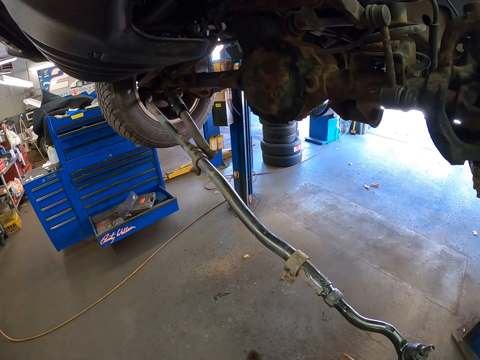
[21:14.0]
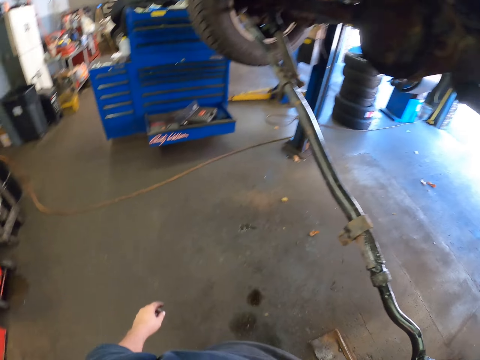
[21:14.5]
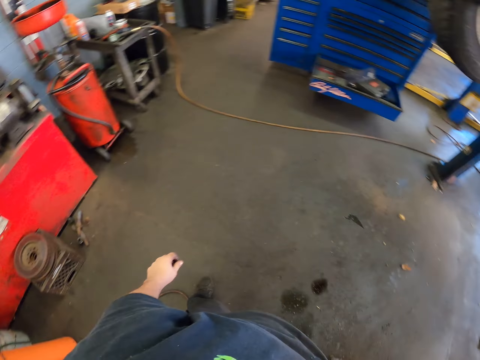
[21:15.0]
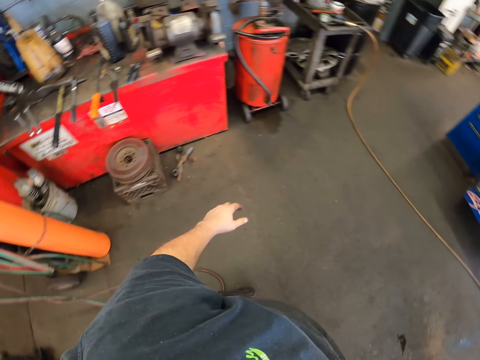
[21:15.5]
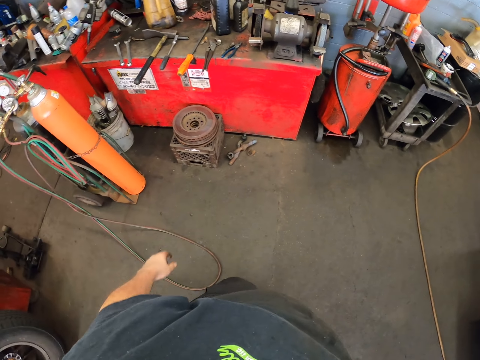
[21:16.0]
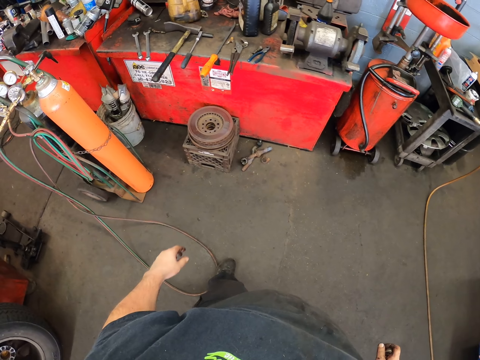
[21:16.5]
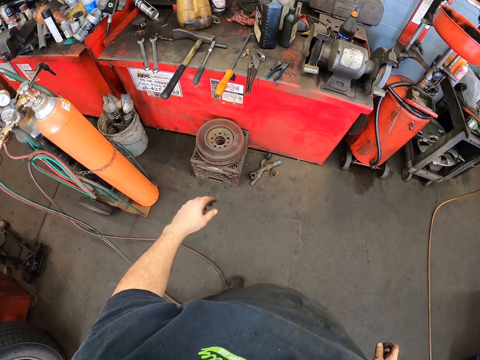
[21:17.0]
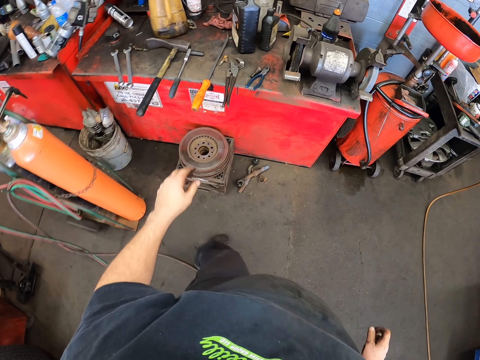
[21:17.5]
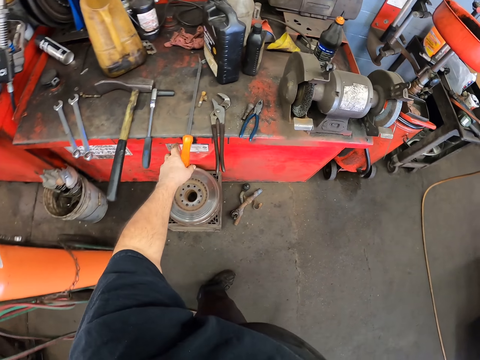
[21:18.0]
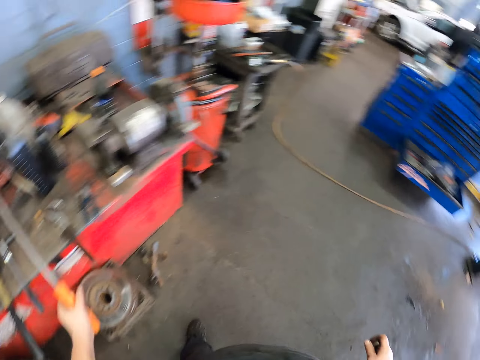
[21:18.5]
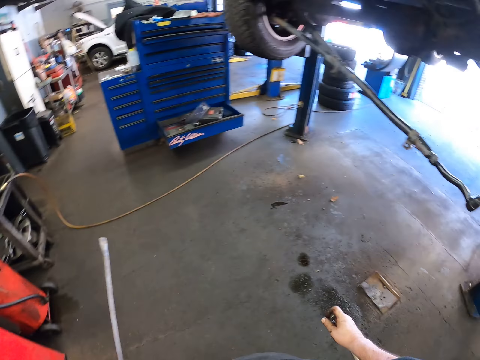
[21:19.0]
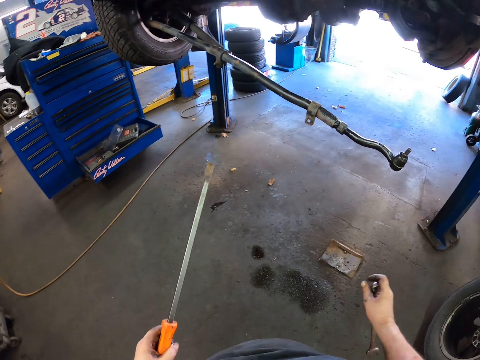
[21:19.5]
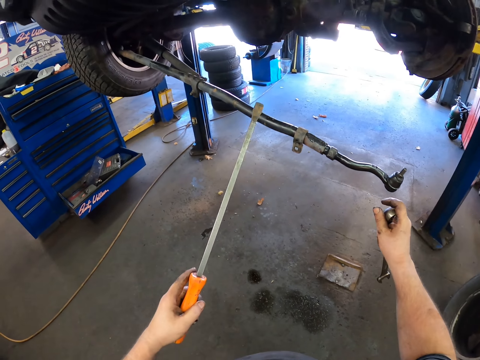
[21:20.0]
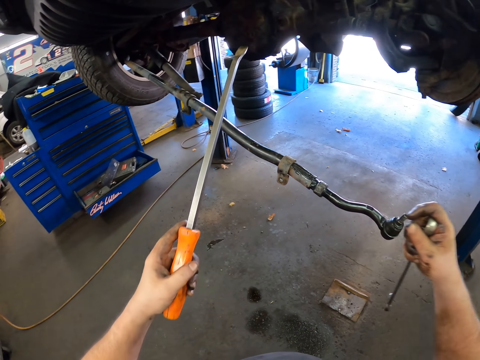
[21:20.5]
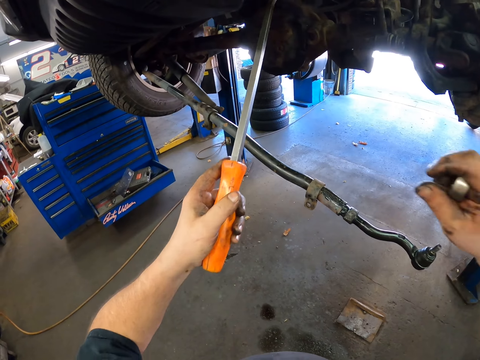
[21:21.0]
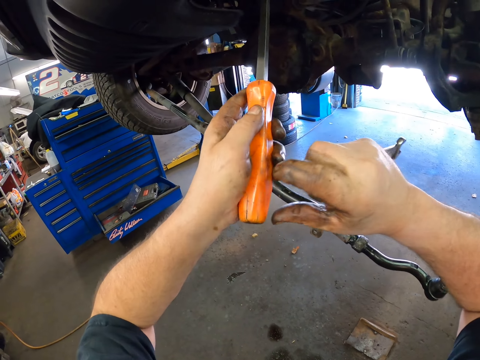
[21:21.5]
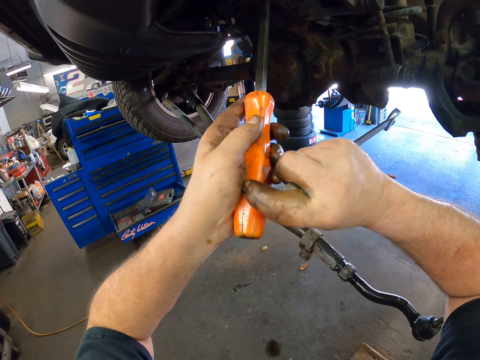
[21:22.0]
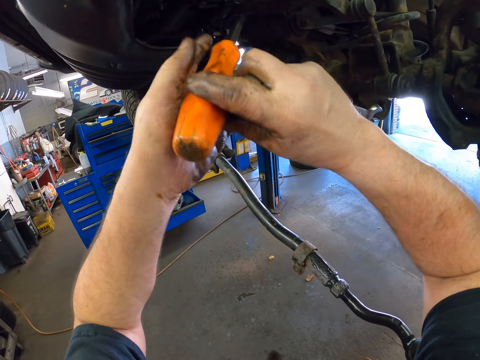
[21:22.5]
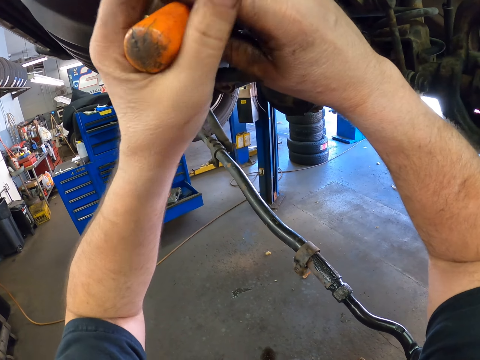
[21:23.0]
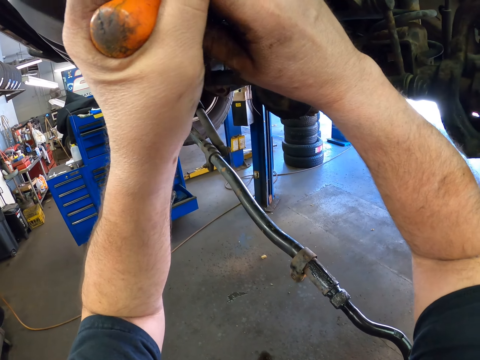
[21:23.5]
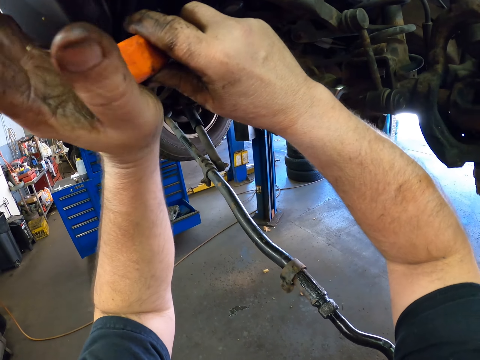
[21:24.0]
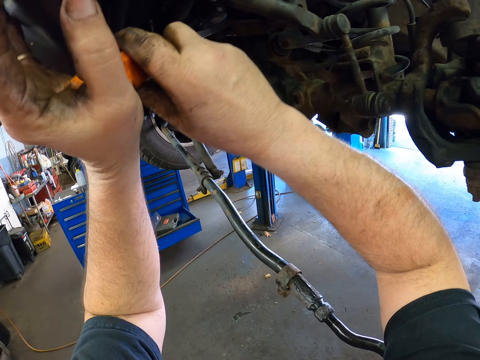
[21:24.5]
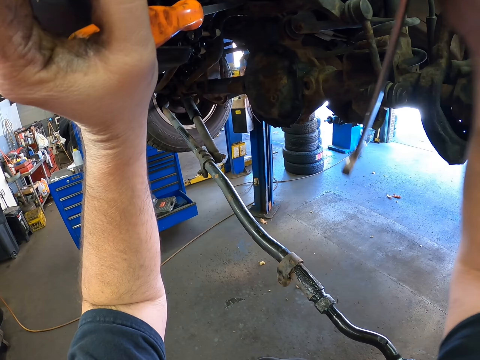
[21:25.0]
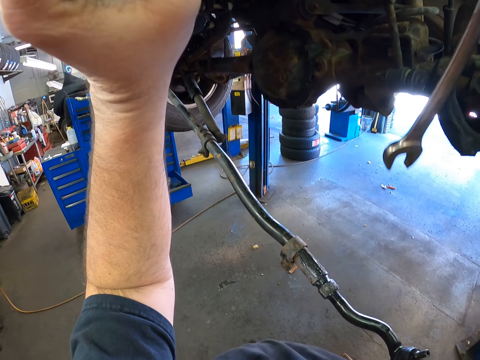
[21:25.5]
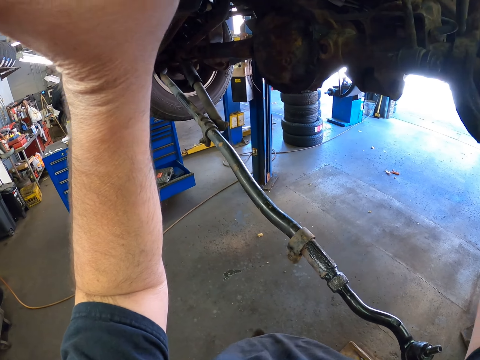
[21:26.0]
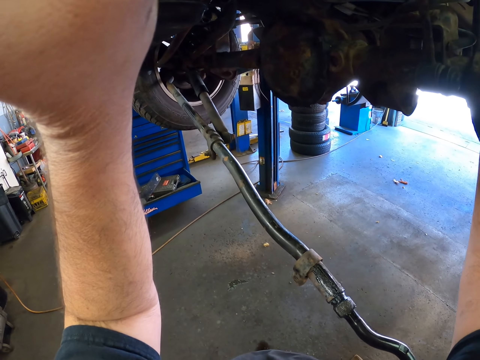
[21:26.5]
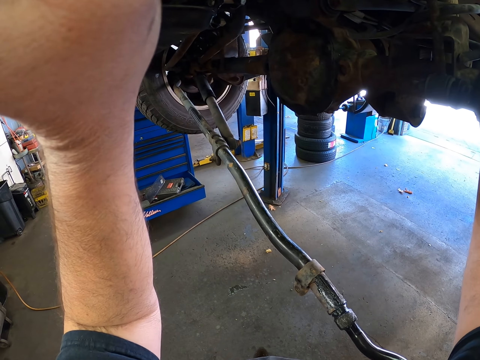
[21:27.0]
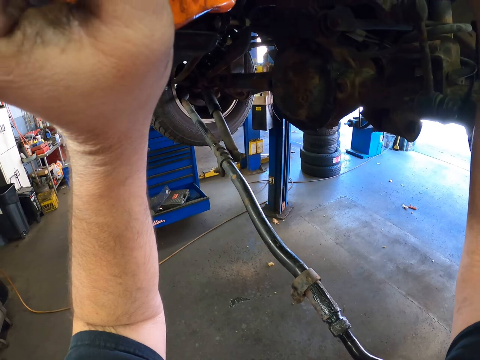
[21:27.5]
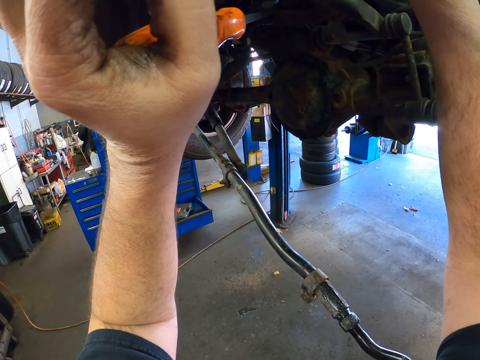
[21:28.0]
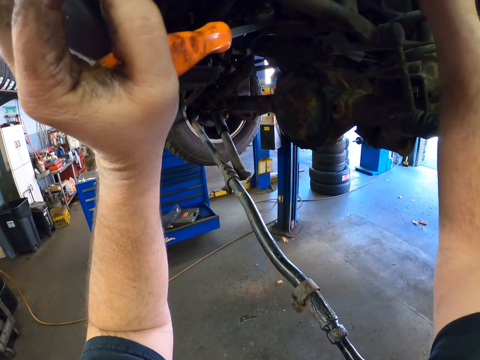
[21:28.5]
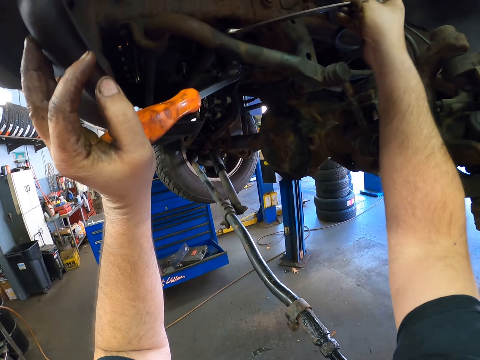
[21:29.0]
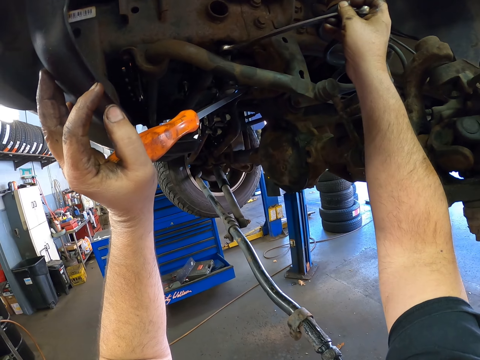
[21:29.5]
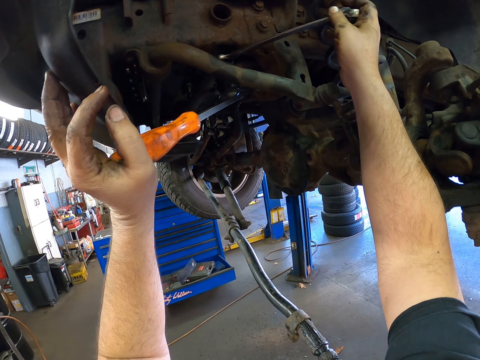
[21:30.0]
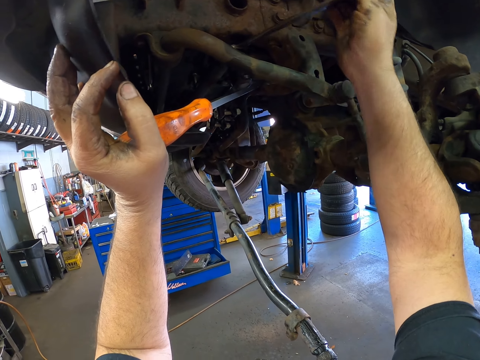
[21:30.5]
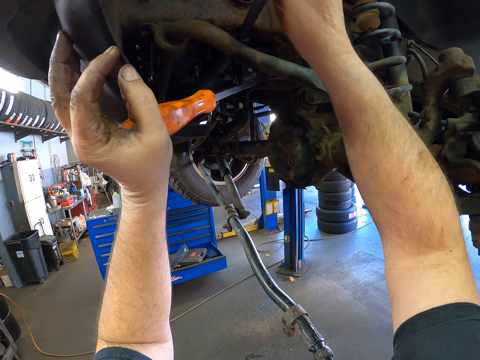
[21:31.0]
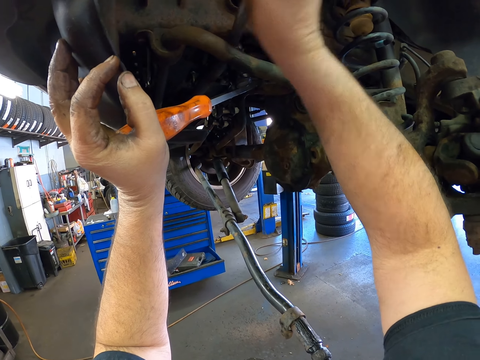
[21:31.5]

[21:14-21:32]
The camera wearer steps forward. They walk around. They pick up the screwdriver. They step forward. They put the screwdriver on the car part. They move the hand. They tighten the car part with the spanner. They adjust a sway bar.

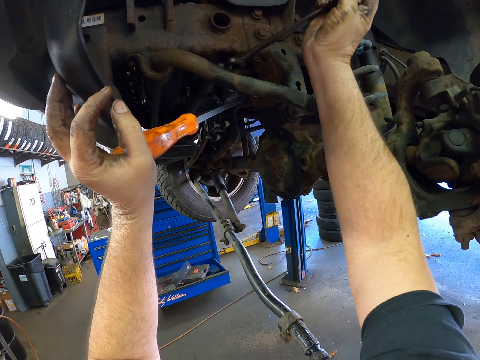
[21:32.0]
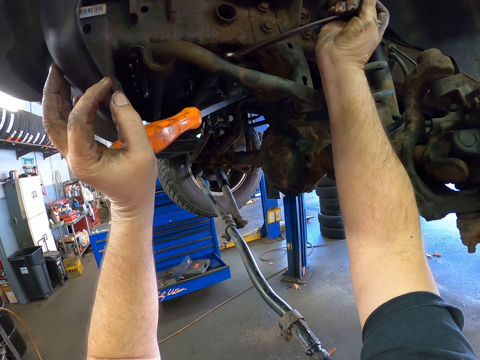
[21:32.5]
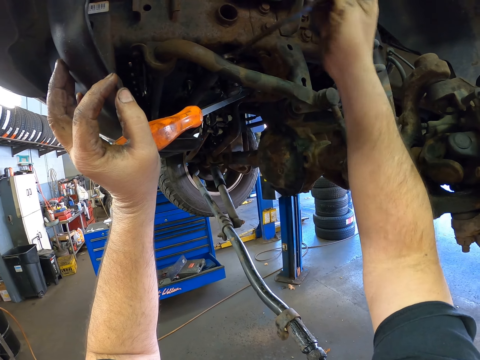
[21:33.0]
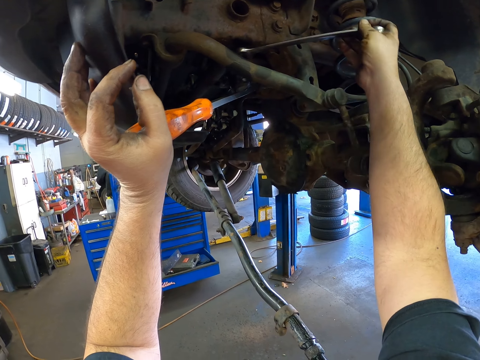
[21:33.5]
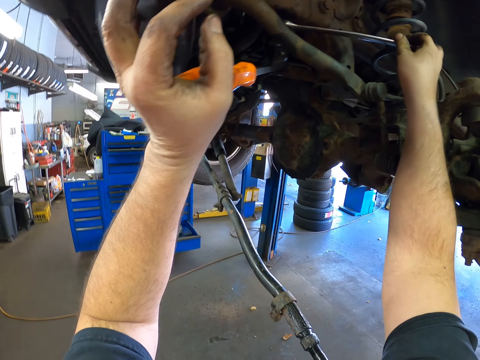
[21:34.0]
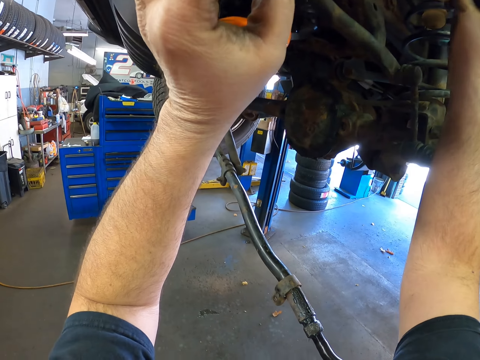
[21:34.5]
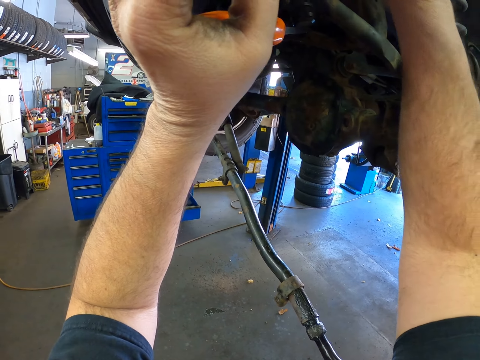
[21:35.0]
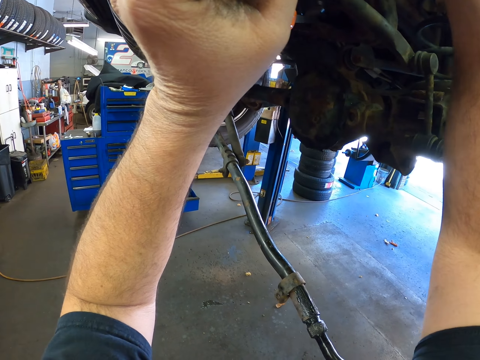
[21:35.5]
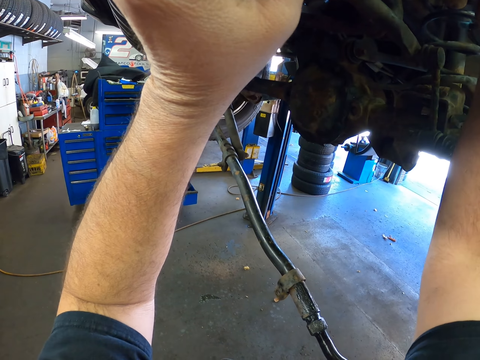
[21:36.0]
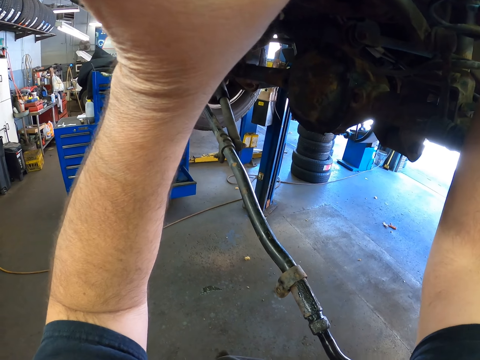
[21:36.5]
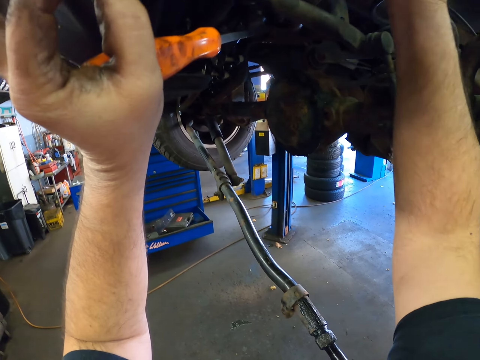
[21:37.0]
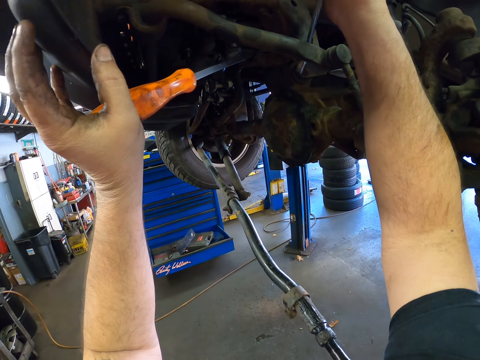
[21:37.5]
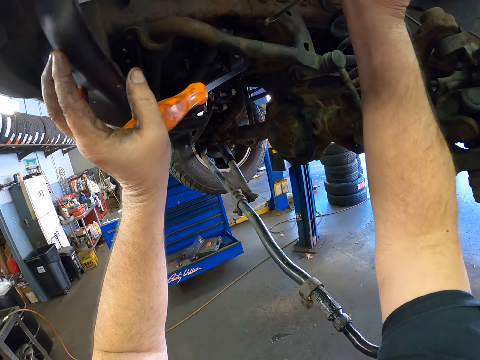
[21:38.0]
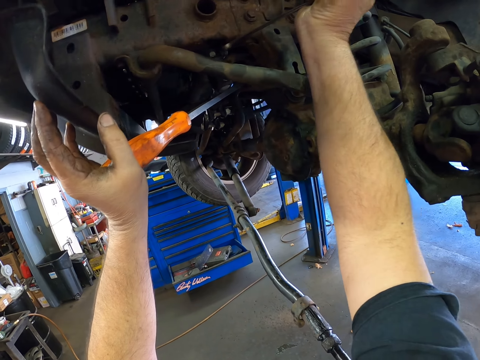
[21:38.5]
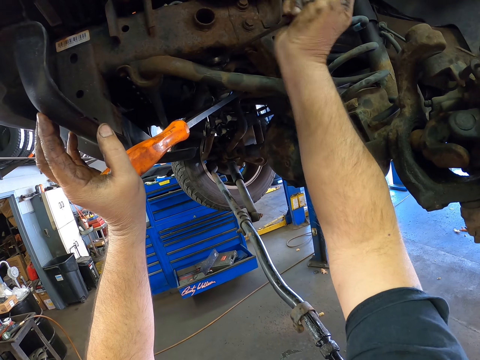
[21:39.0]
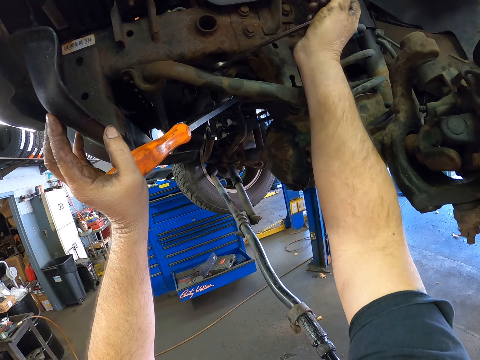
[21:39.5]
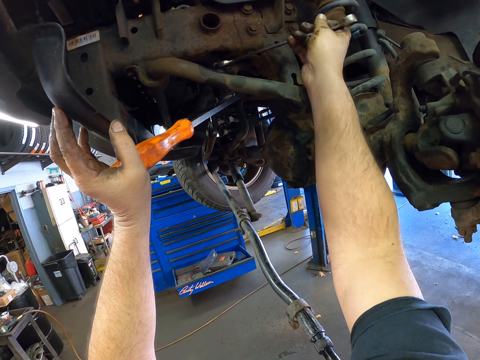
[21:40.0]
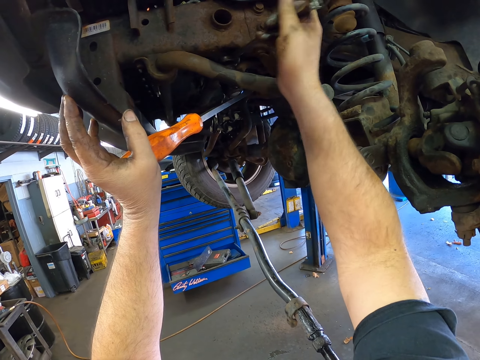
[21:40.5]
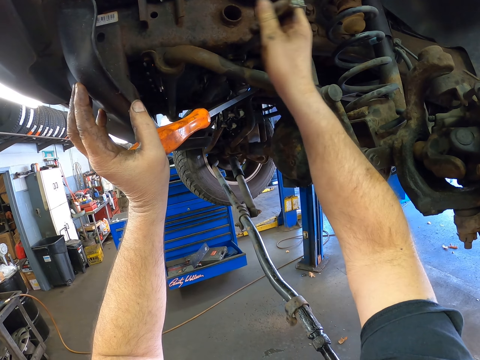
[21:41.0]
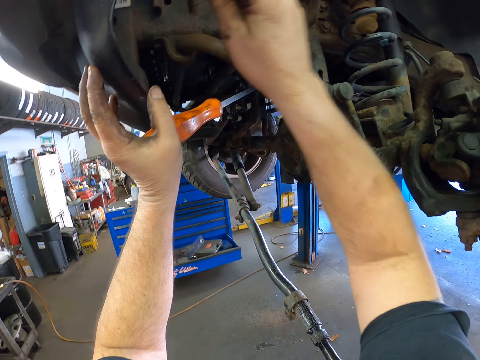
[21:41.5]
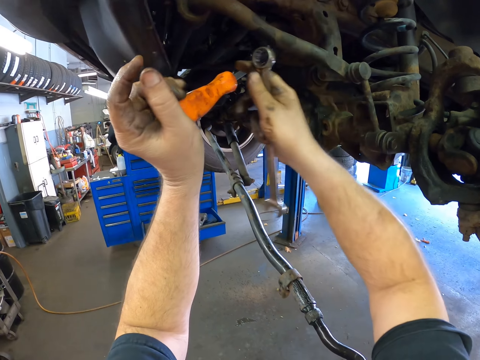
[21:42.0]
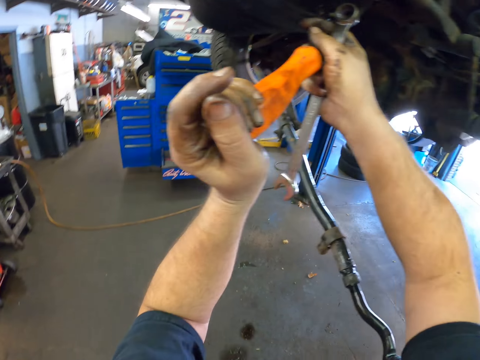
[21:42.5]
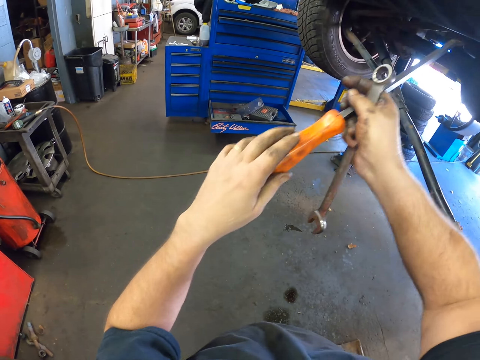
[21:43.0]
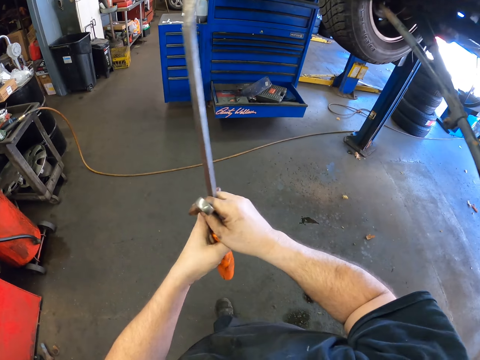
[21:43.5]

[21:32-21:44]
The camera wearer moves the hand. They tighten the car part with the spanner. They hold the spanner. They step forward.
